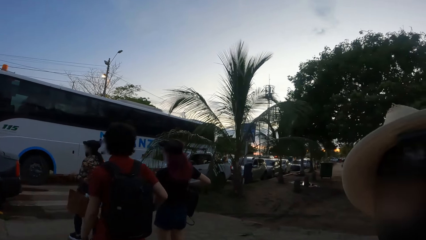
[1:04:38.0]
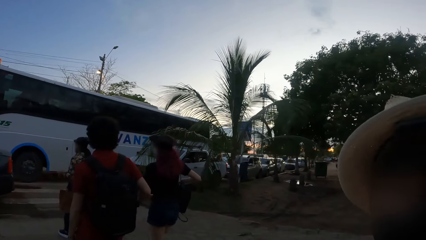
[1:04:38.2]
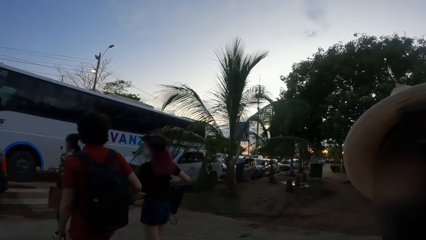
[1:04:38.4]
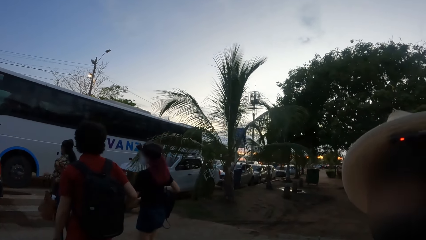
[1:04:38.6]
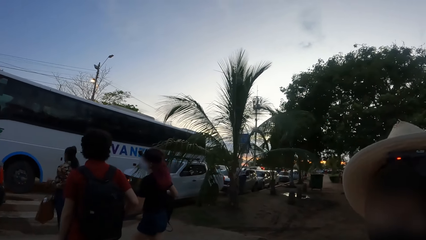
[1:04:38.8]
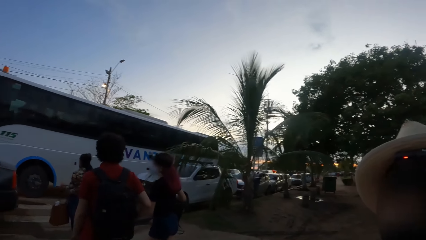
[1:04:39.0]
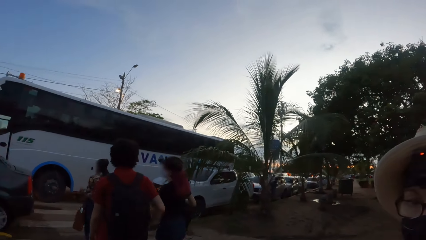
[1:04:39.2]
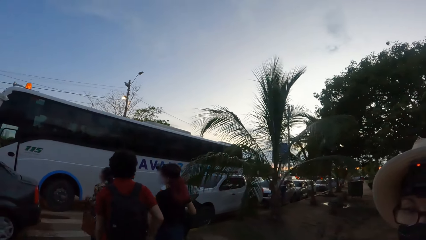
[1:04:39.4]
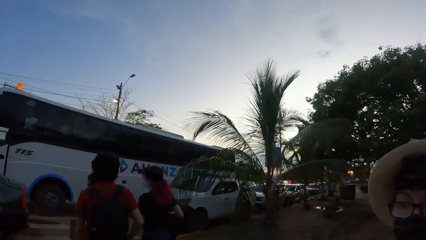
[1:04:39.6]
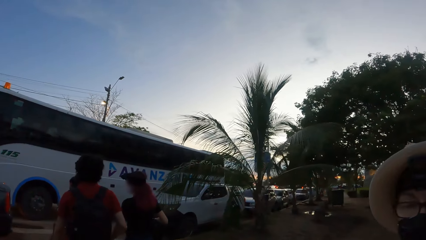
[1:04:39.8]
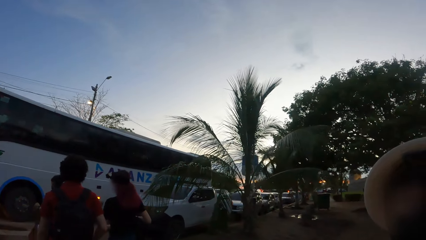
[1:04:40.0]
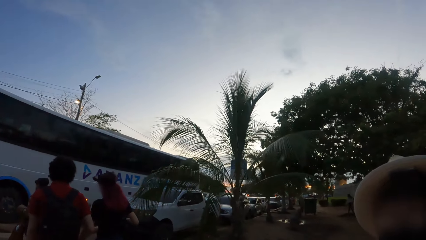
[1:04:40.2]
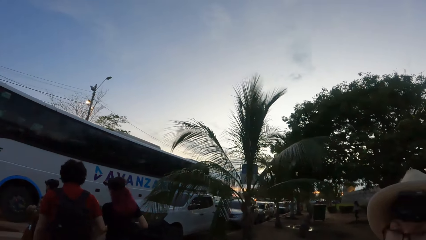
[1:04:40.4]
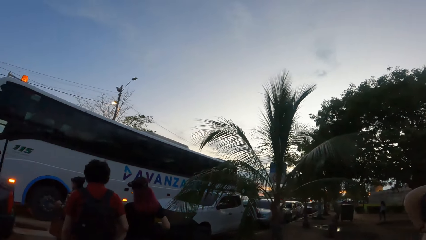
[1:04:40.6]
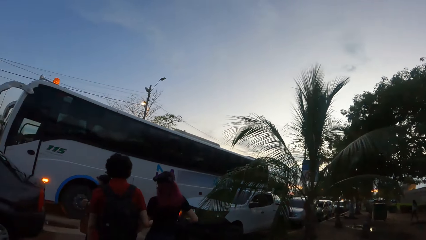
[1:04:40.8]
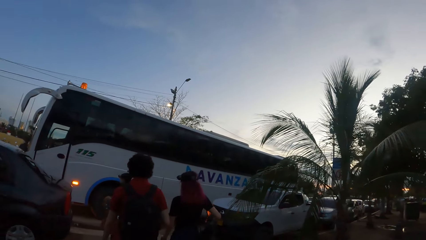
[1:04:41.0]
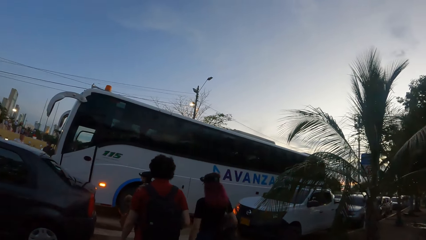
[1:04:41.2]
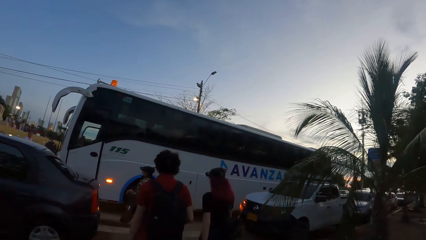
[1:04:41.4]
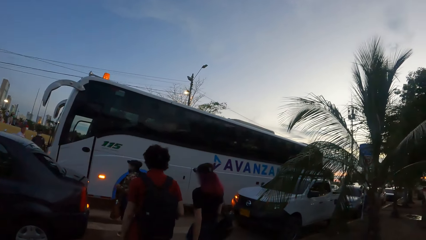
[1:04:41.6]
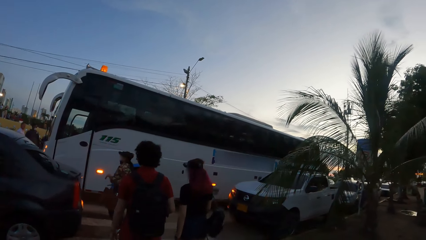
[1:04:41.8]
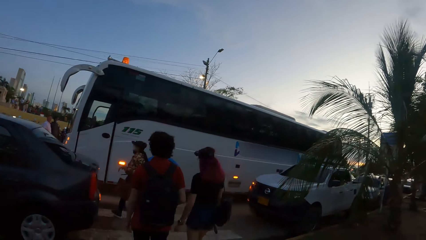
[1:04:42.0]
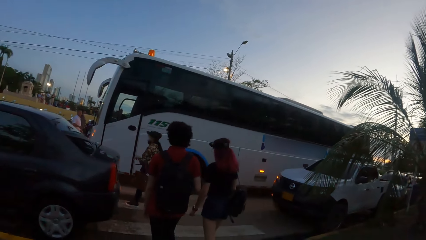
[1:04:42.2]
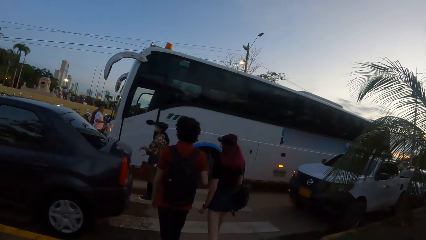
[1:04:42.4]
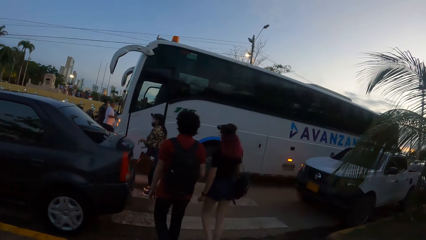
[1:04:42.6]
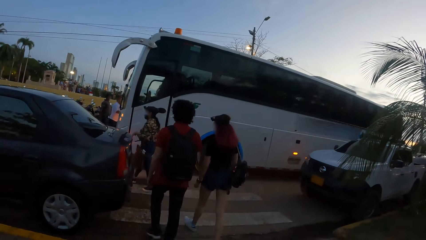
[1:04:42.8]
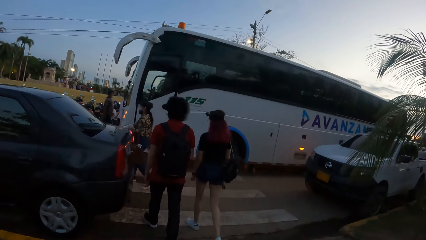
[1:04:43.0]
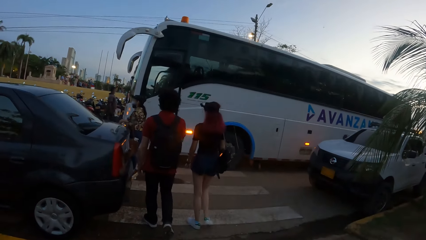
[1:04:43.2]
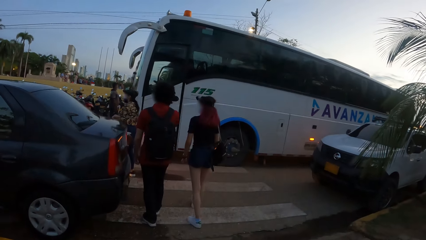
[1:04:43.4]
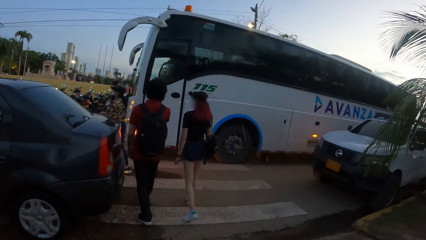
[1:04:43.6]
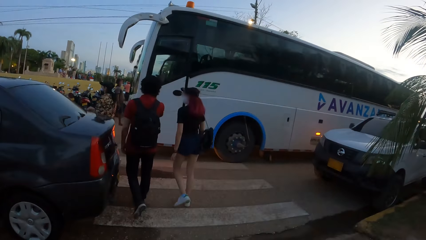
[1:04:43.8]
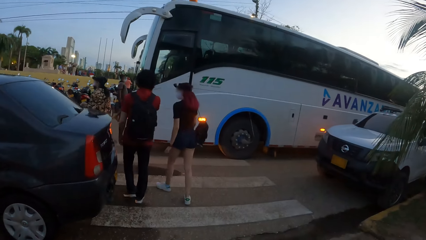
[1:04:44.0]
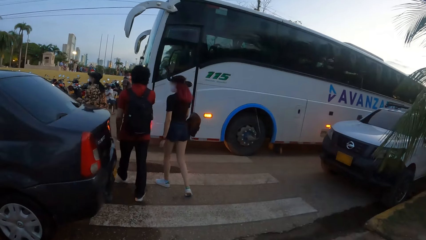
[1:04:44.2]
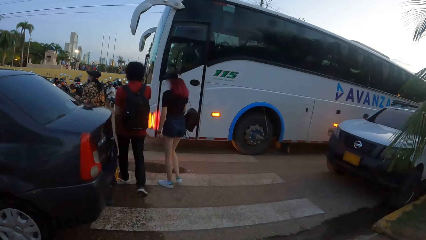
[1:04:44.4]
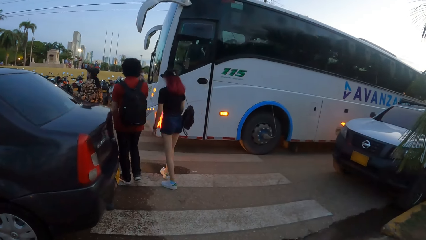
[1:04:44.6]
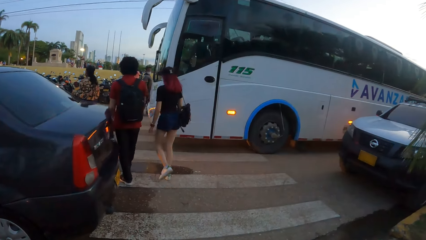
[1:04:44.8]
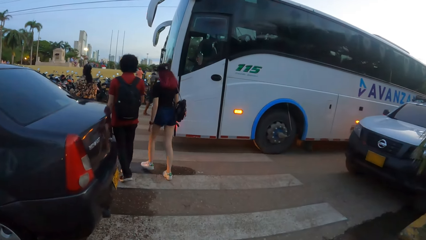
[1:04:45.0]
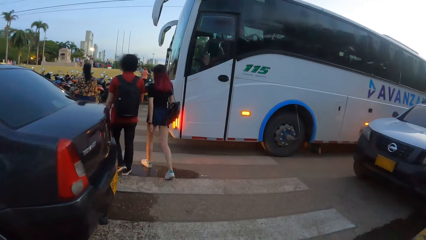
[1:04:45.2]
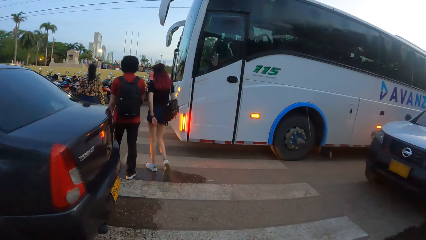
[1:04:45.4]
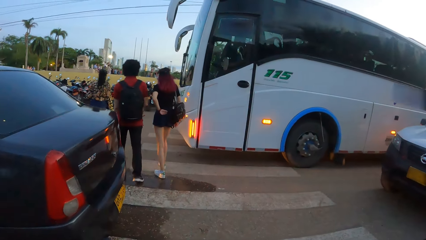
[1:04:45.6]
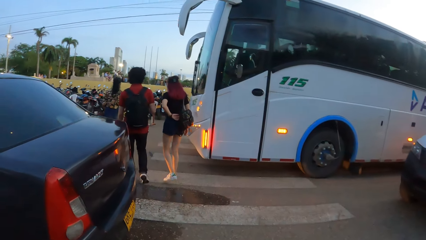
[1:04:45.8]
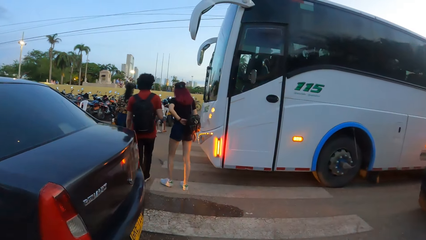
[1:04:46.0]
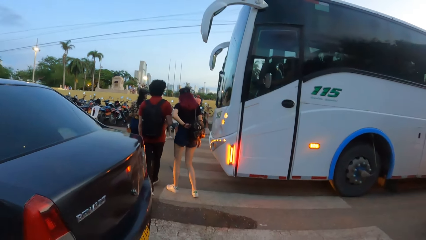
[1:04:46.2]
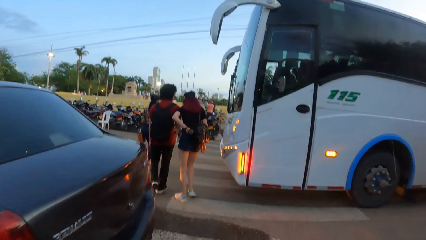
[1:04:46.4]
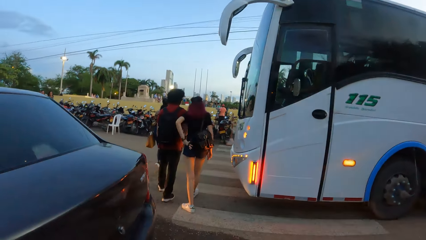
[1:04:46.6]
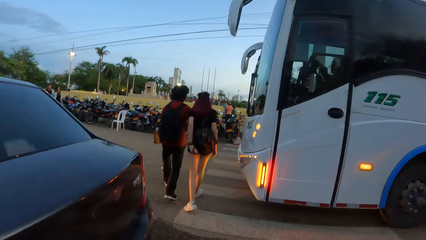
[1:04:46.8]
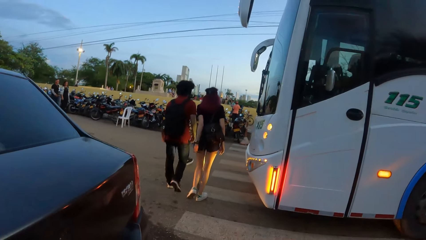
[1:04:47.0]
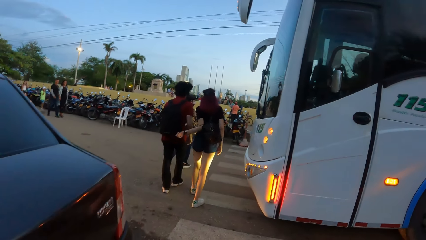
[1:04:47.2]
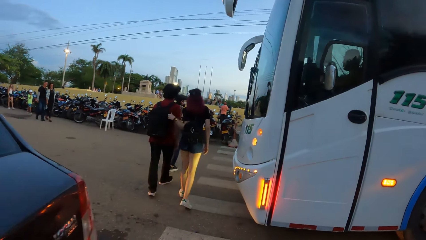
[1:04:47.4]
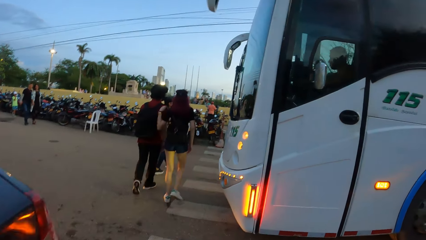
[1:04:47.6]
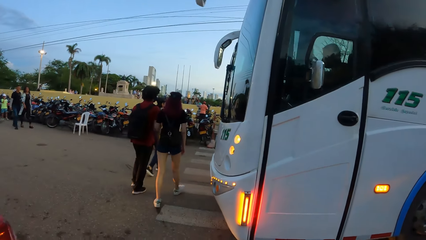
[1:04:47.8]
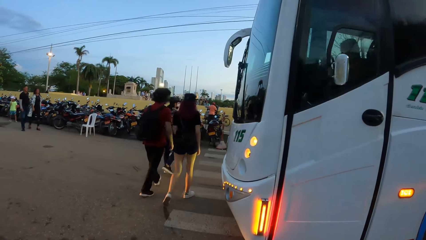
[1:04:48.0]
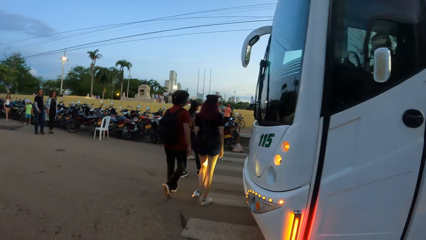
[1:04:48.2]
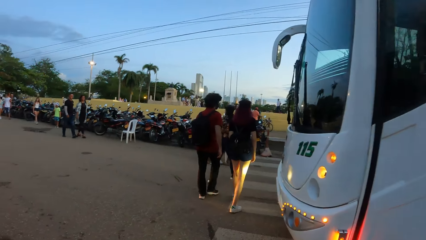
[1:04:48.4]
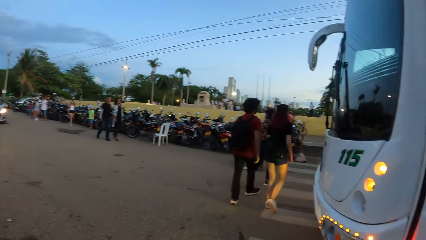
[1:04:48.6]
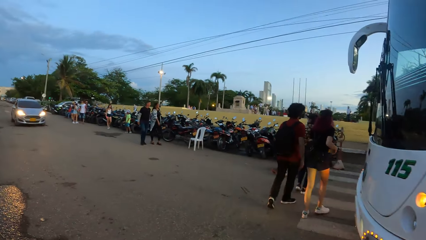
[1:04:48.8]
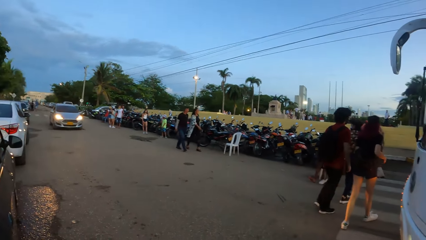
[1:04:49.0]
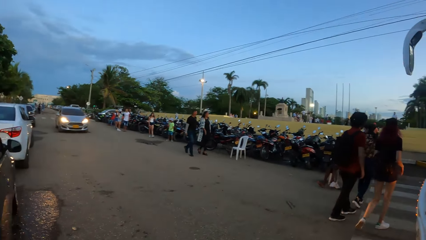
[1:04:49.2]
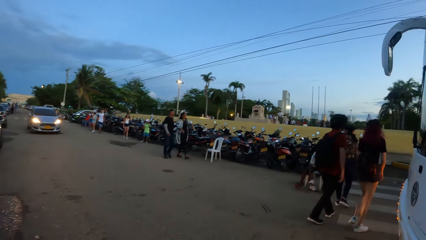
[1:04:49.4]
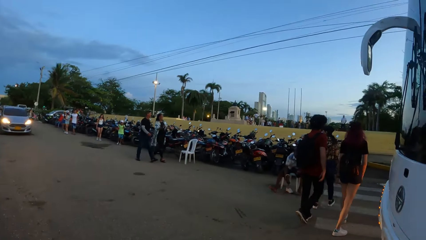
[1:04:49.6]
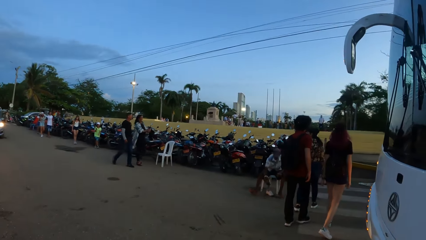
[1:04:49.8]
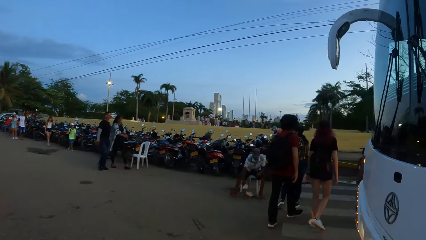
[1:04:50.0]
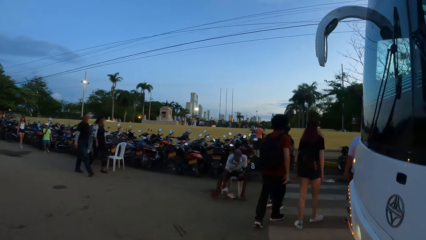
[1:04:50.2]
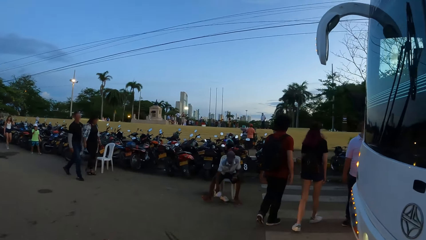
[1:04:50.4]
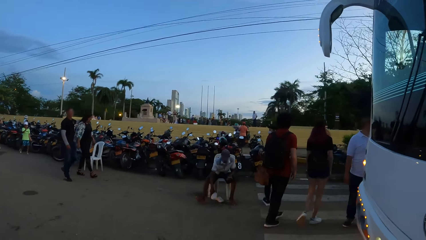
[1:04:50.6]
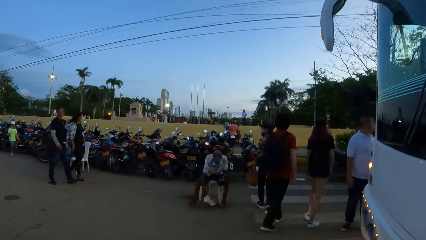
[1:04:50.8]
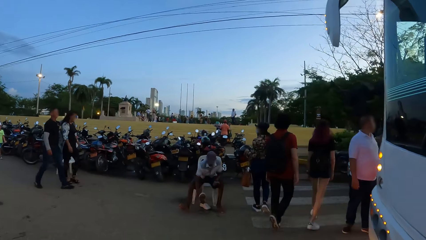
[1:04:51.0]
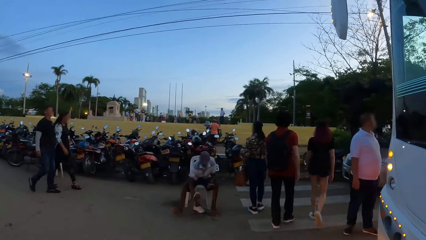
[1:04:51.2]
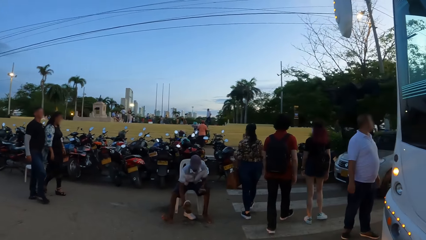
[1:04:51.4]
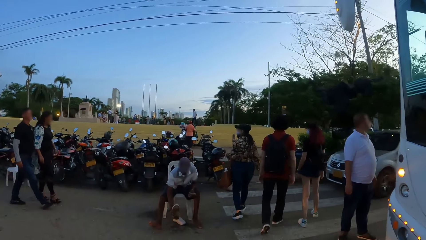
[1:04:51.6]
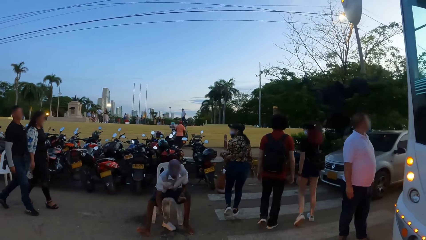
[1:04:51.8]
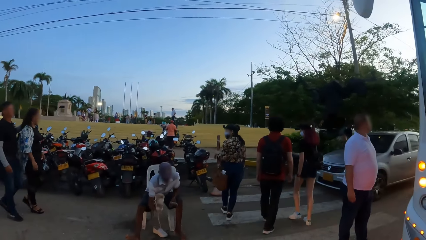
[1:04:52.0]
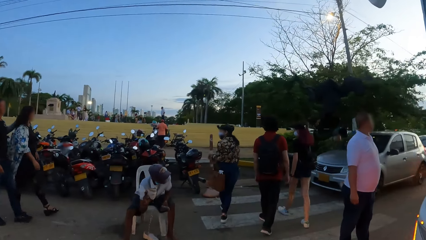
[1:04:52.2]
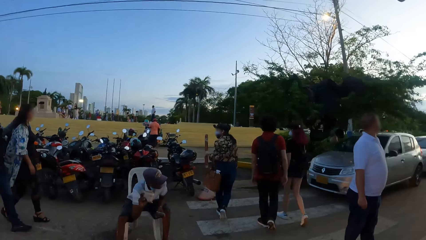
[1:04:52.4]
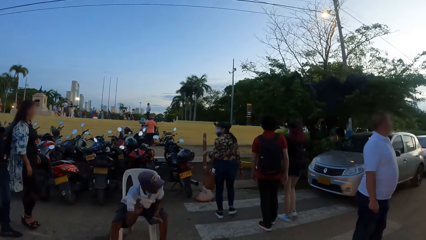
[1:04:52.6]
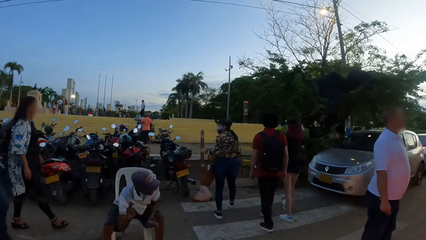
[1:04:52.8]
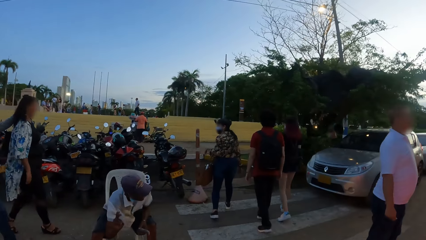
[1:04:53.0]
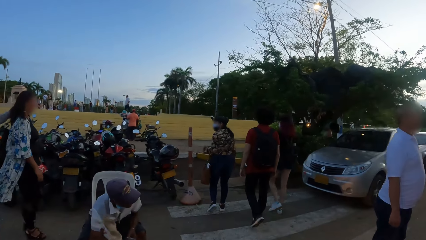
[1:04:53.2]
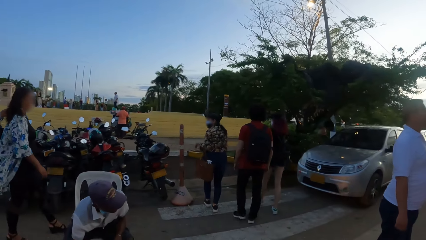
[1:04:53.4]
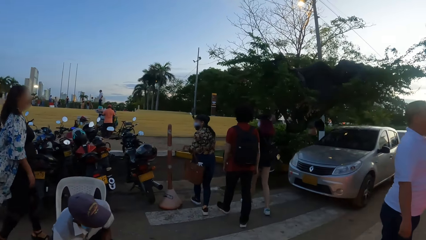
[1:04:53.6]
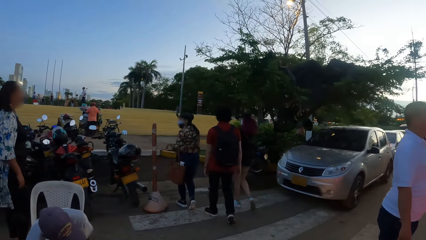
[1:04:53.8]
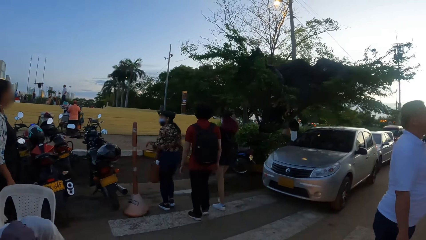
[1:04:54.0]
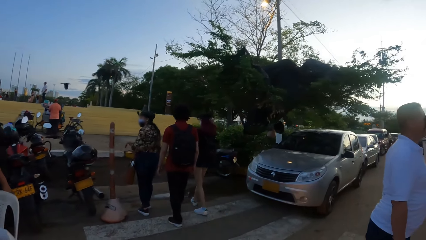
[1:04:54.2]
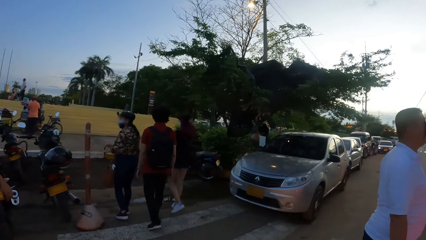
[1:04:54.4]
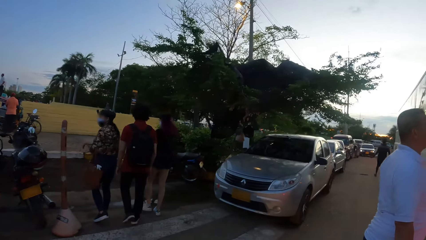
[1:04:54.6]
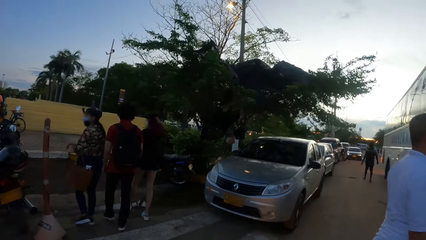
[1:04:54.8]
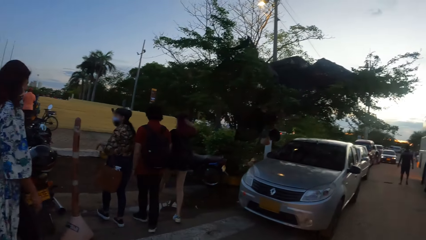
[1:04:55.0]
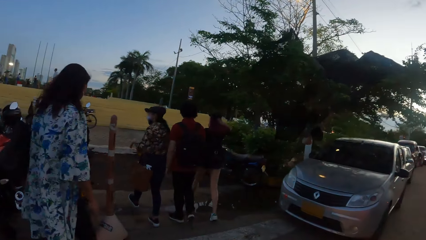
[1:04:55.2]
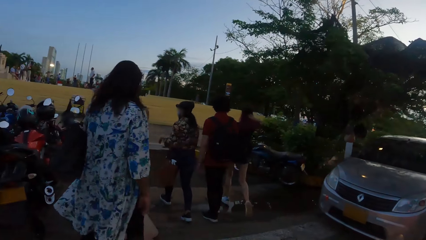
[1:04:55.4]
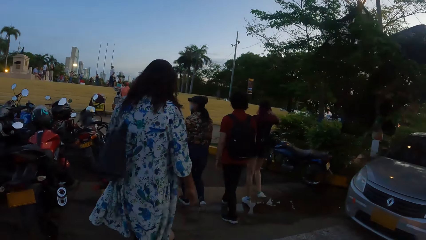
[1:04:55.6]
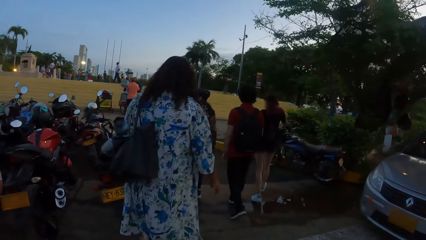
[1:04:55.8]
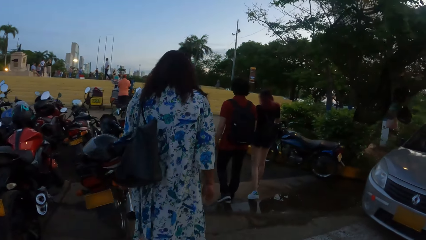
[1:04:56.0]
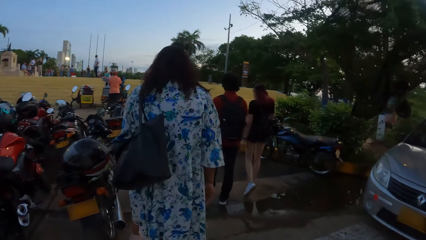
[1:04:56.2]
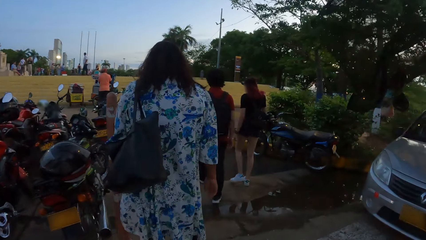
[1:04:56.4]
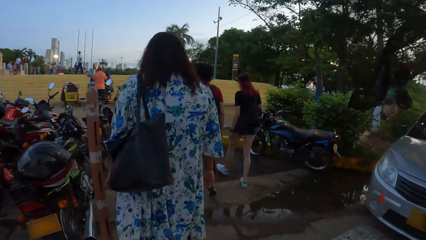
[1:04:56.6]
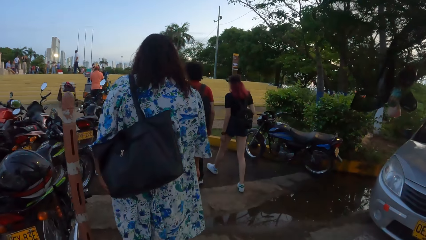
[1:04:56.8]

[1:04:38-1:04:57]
The camera wearer walks on the pavement and looks at a lady. They interact with the lady. They walk on the pavement and look around. They cross the road. They cross the road and look around. They cross the road and look around.
